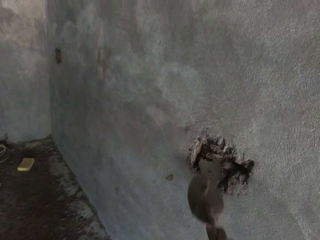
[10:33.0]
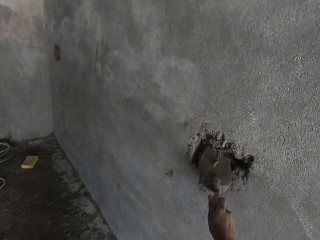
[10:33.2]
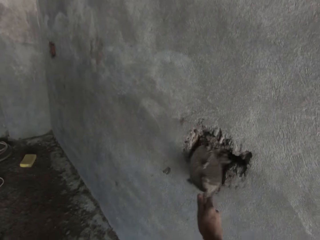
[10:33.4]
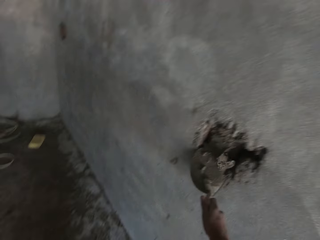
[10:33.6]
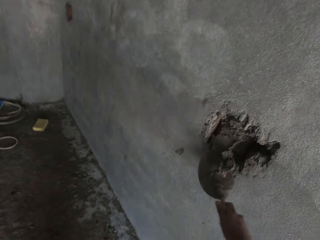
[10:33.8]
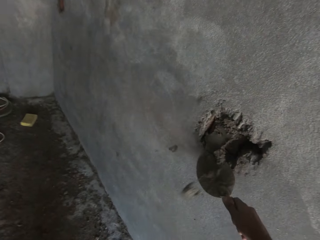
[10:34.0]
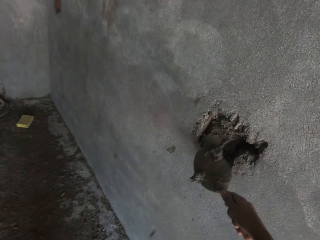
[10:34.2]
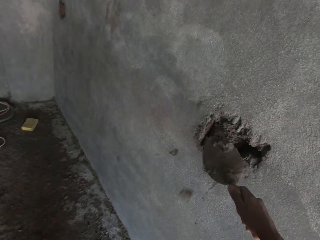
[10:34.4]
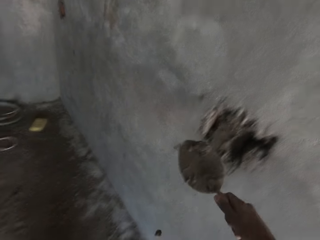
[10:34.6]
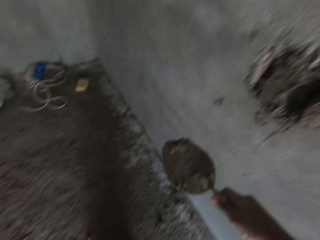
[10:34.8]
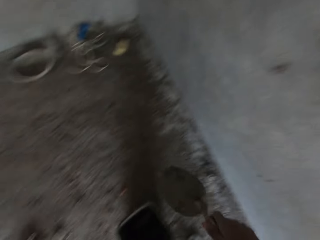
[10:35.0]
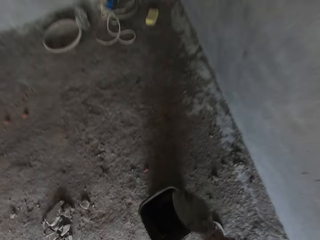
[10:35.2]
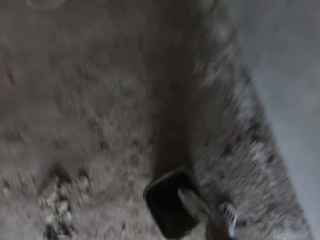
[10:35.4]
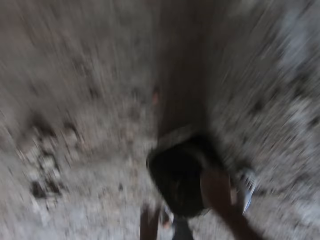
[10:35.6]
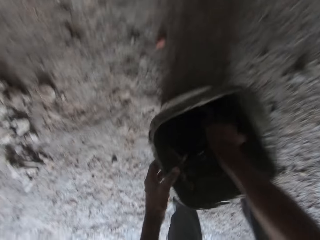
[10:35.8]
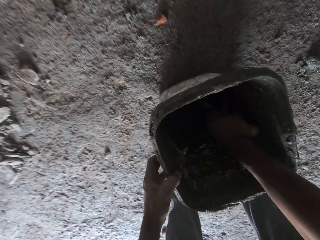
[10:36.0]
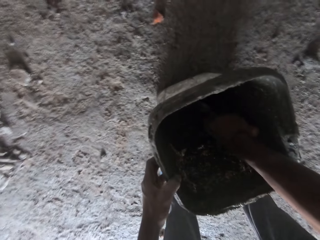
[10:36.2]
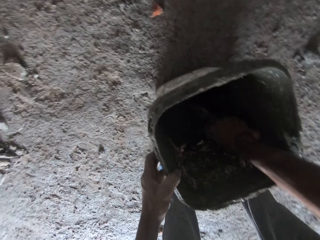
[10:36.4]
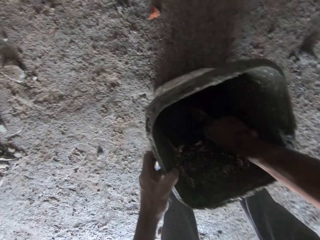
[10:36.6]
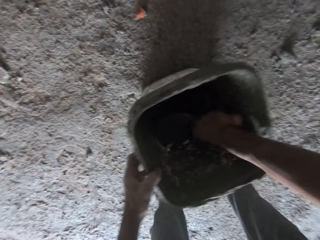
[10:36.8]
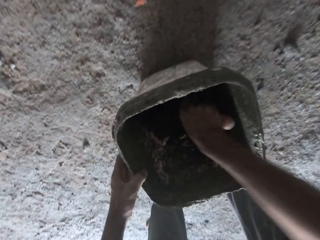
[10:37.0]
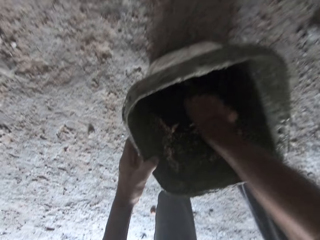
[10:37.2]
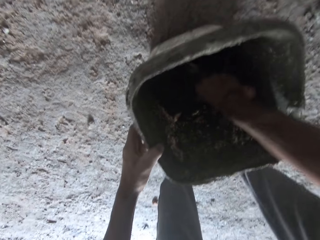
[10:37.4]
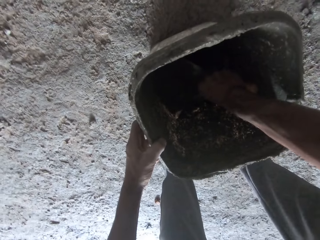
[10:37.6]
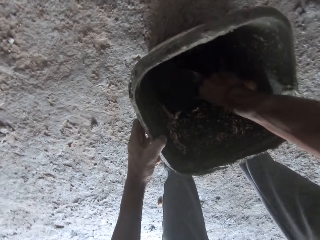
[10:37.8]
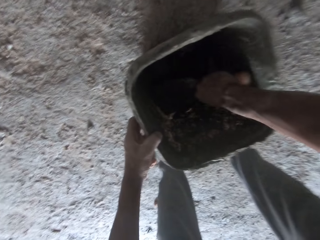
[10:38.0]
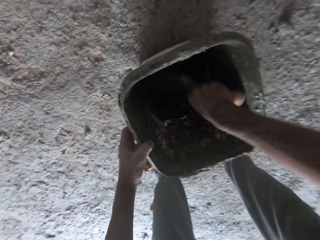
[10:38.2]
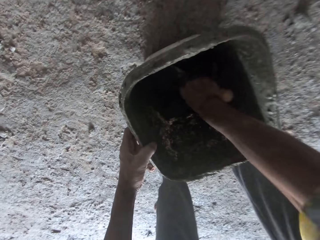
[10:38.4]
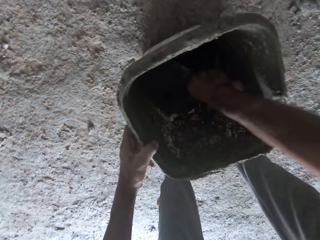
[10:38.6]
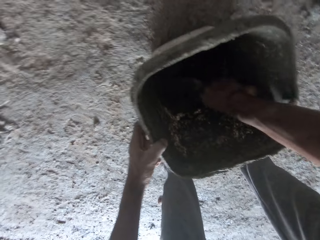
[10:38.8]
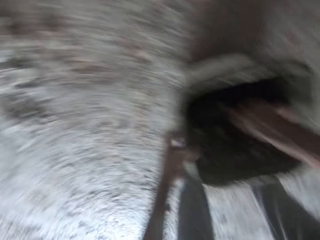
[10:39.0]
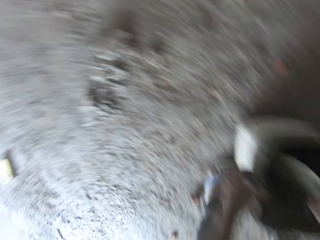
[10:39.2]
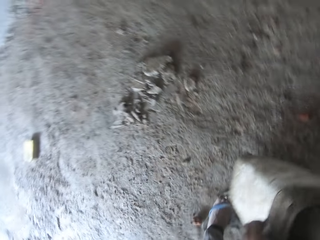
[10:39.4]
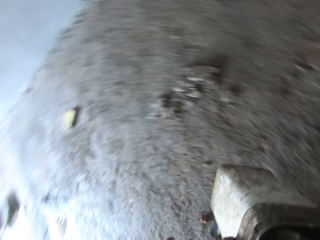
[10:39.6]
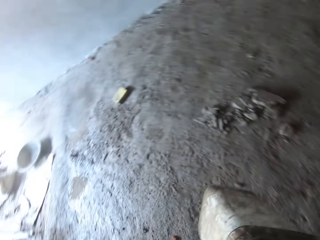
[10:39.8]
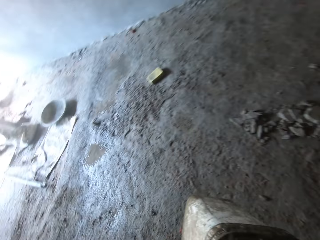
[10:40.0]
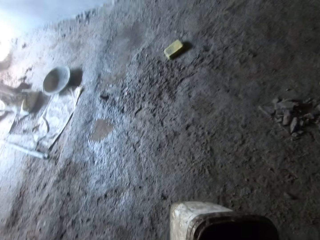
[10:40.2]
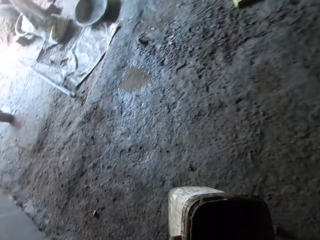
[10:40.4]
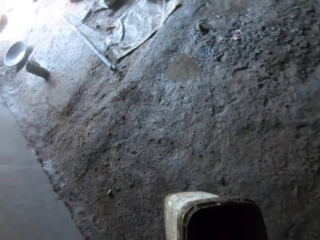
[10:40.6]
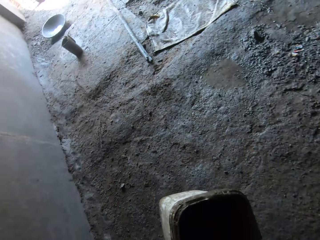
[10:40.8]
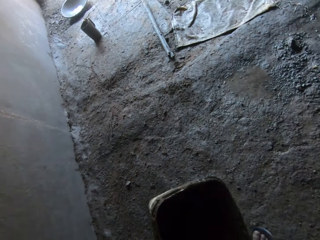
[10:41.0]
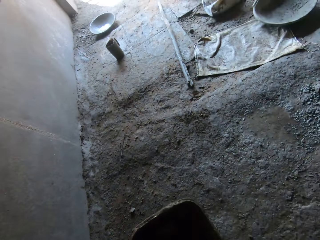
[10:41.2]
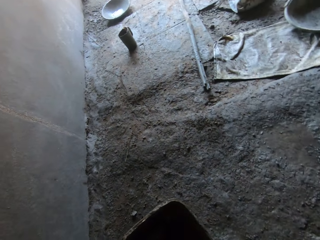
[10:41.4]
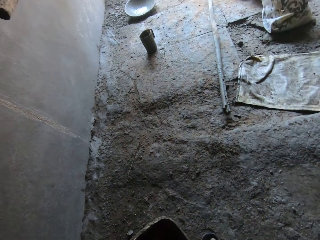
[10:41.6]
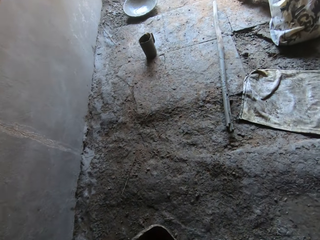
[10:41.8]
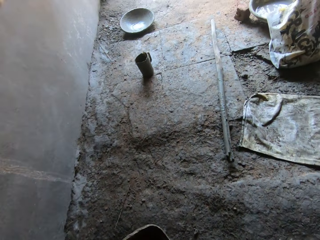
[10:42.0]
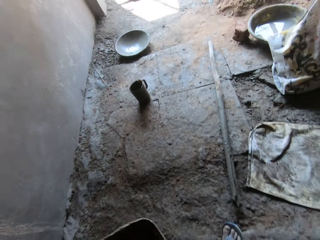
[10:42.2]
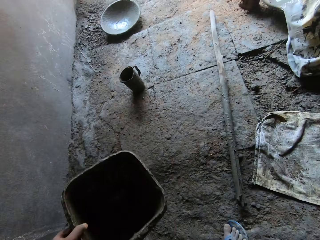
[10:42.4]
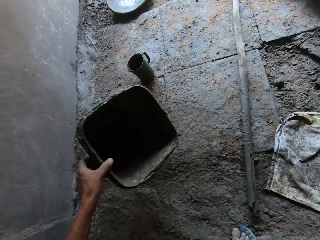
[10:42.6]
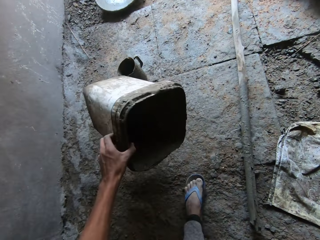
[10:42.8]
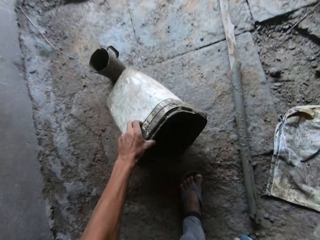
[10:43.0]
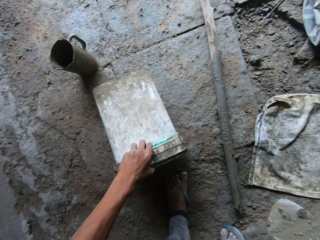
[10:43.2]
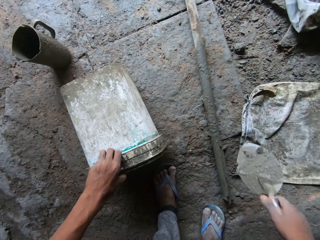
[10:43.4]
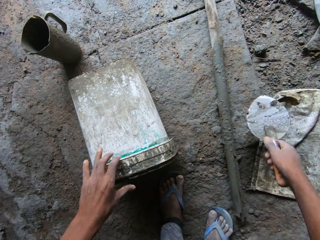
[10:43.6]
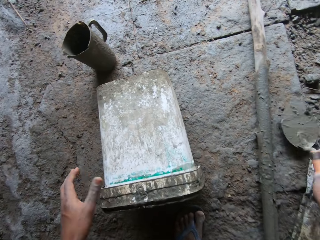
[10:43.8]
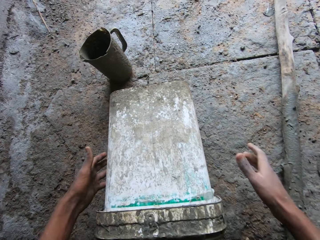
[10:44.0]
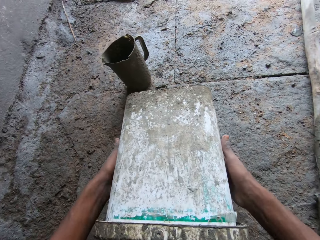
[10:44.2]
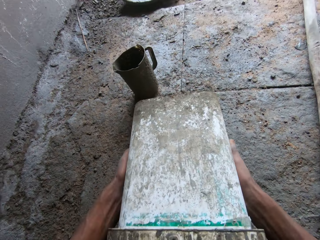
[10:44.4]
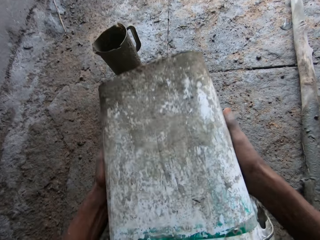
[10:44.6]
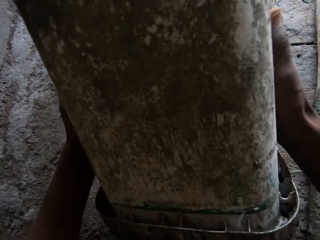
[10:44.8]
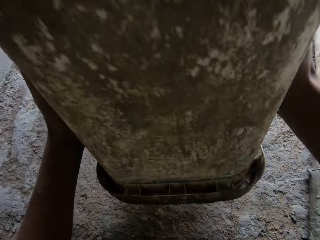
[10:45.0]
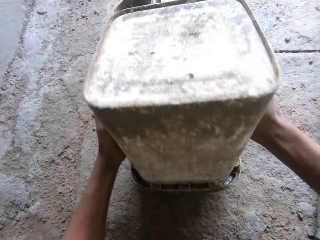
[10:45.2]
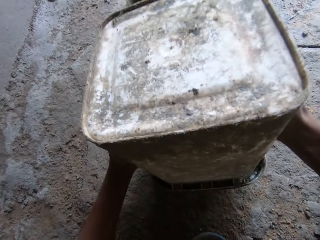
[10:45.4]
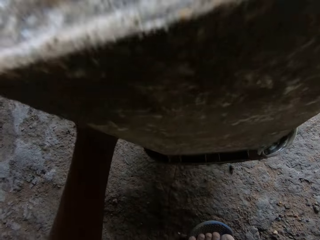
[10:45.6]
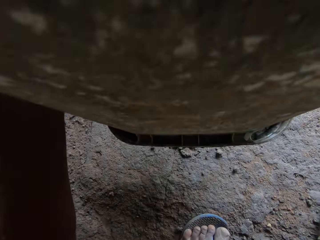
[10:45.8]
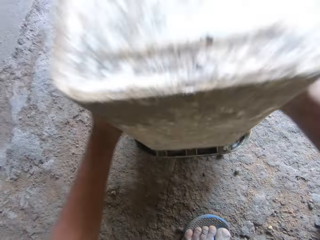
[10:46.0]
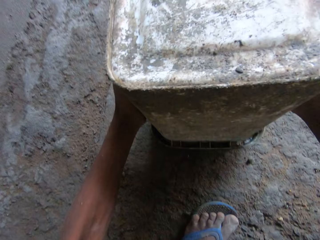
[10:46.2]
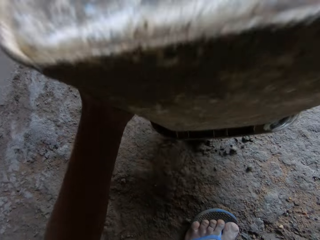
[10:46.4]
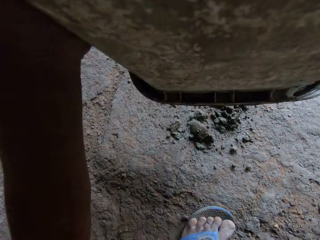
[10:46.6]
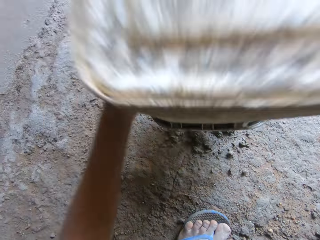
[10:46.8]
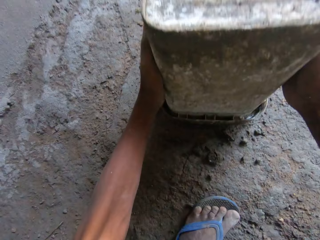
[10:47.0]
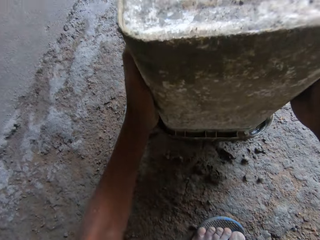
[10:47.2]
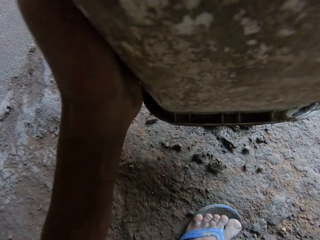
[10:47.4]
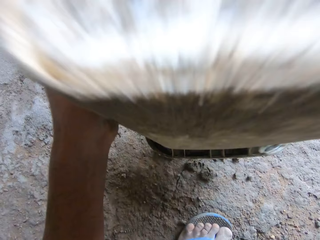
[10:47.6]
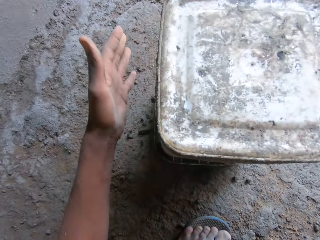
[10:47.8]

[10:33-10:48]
The camera wearer removes excess concrete in the hole. They scoop the concrete. They lift up the bucket. They turn back. They move while holding the bucket. They place the bucket on the floor. They place the brick trowel on the floor. They turn the bucket. They hit the bucket on the floor.

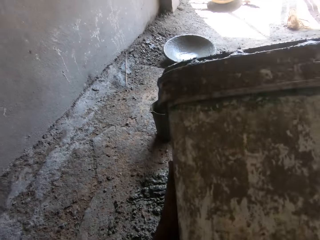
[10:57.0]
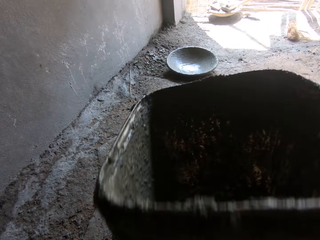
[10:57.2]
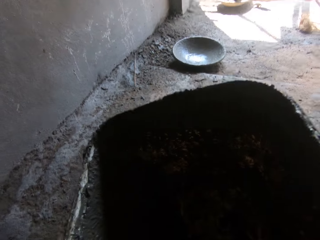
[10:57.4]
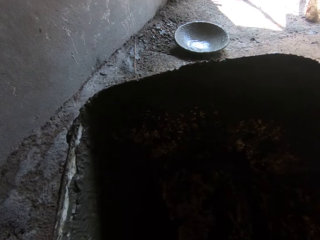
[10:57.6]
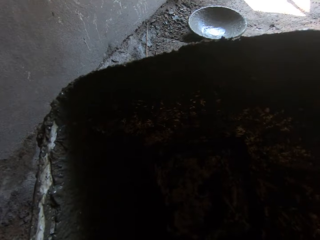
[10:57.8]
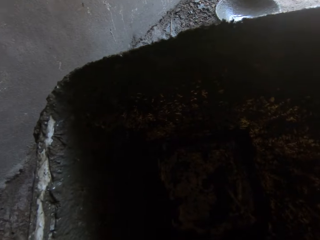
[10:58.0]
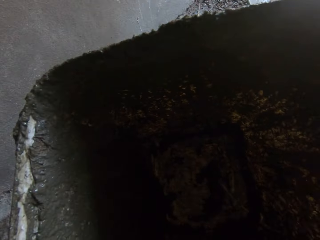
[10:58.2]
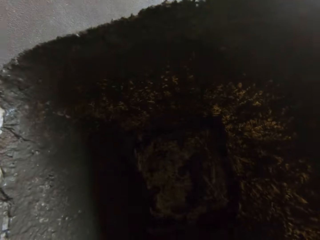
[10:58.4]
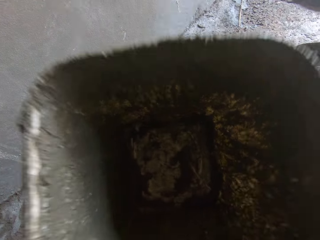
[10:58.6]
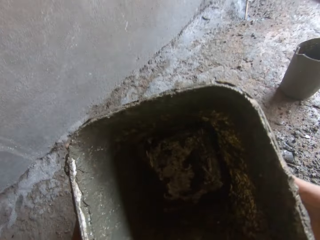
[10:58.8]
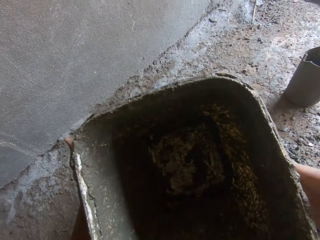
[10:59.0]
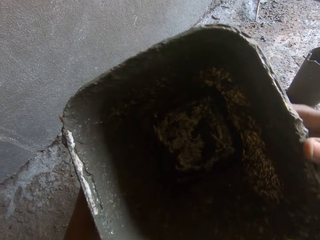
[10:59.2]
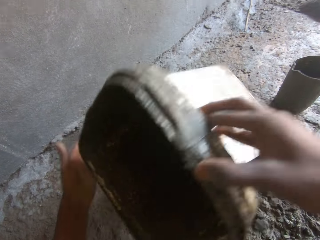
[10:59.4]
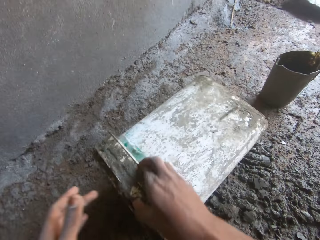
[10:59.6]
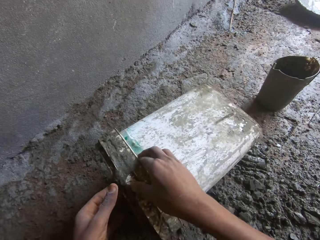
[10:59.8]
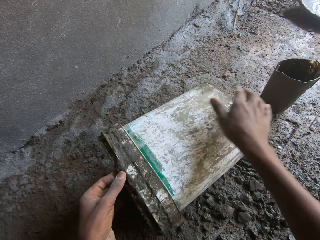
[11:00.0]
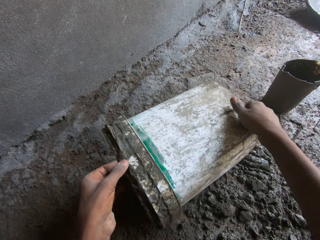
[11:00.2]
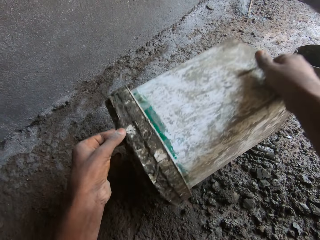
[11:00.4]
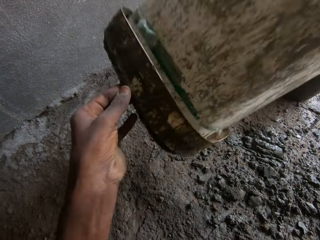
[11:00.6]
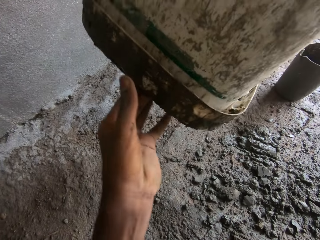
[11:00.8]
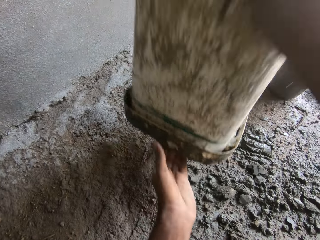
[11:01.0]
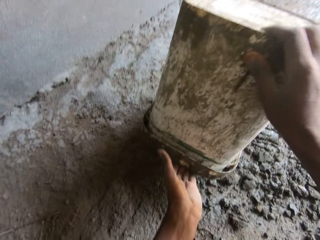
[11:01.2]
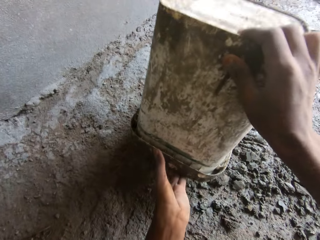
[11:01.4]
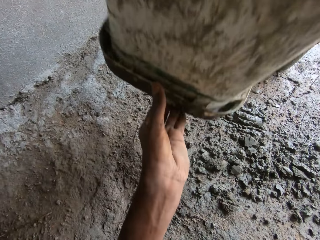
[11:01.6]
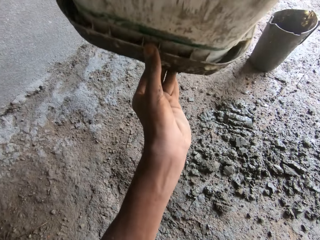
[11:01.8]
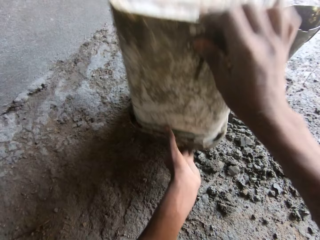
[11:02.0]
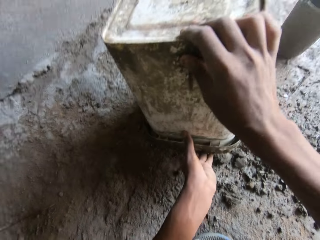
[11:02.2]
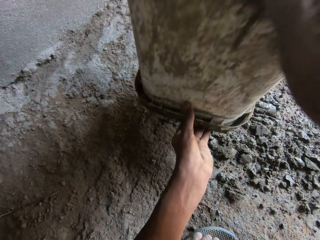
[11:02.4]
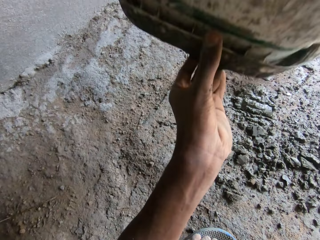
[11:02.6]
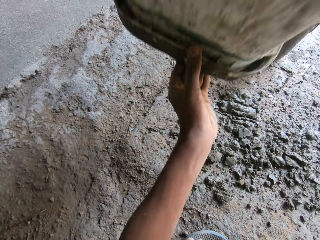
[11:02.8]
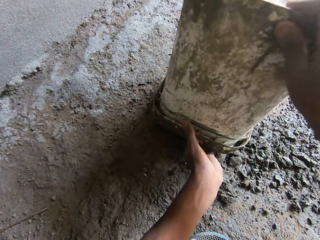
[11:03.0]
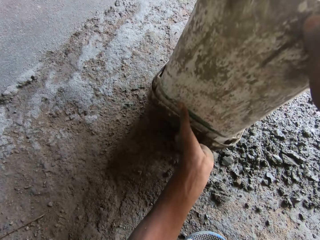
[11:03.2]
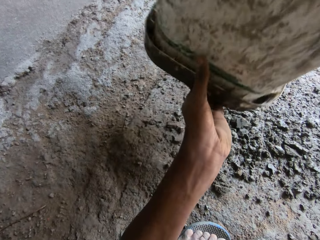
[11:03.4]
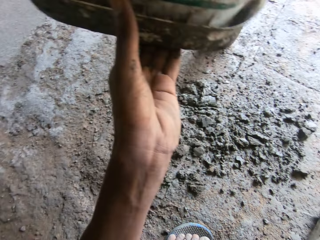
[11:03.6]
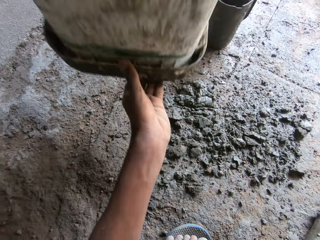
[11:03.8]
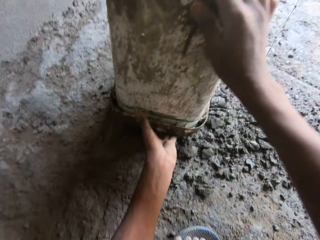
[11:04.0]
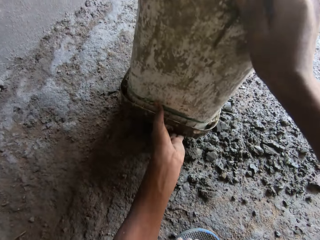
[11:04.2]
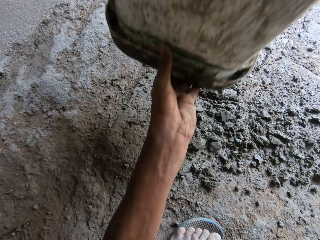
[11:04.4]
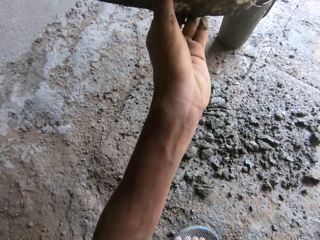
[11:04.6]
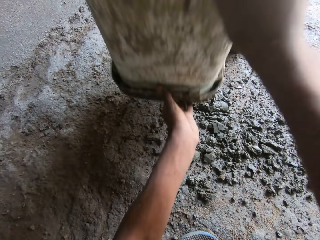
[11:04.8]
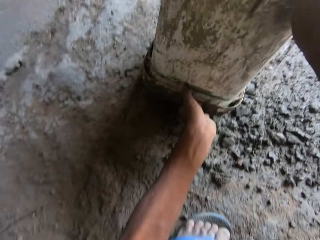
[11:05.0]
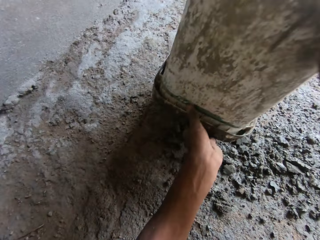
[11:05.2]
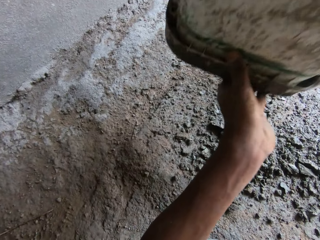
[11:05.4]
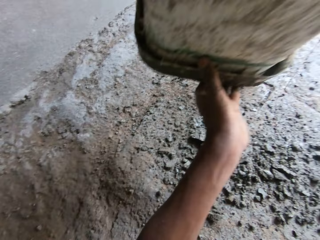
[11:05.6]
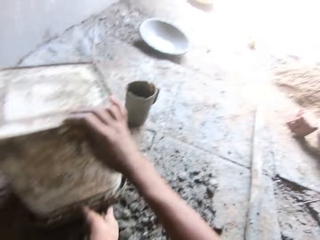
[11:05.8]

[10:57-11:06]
The camera wearer turns the bucket. They look in the bucket. They put the bucket on the floor. They turn the bucket. They hit the bucket on the floor.
